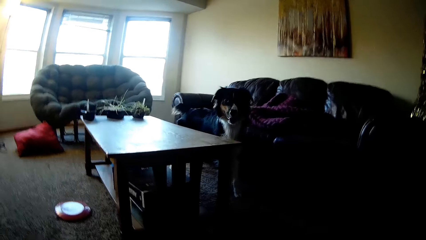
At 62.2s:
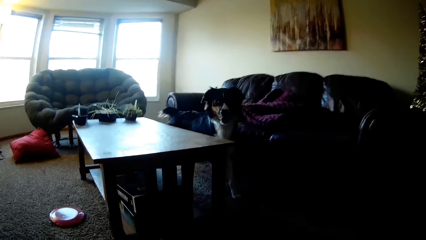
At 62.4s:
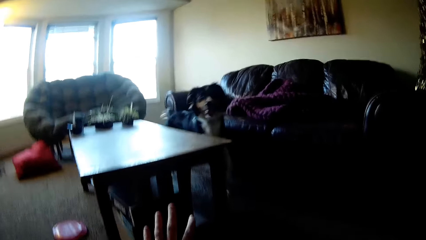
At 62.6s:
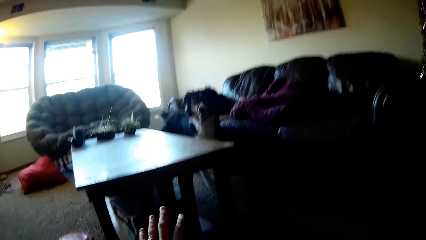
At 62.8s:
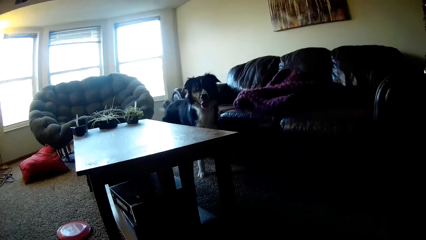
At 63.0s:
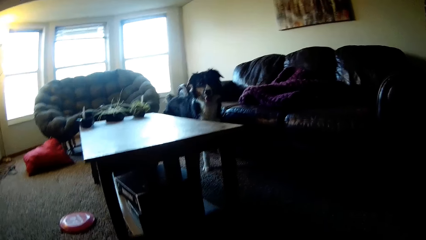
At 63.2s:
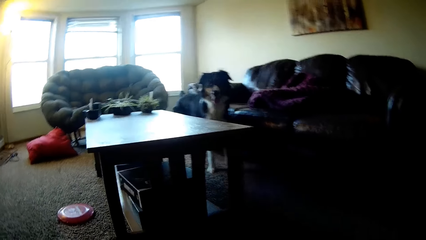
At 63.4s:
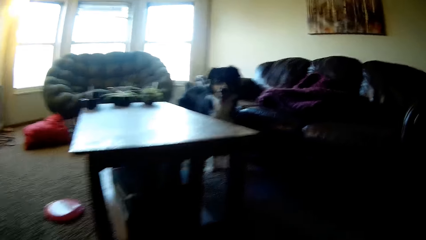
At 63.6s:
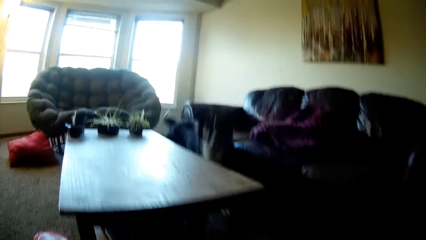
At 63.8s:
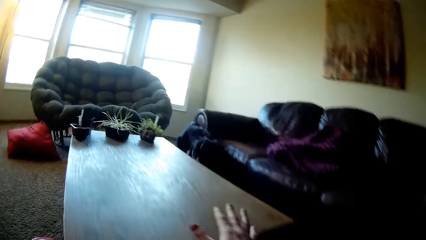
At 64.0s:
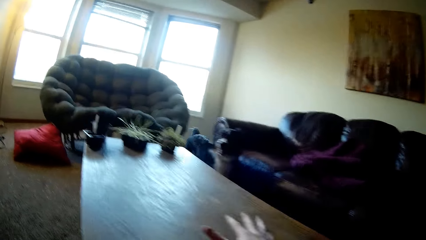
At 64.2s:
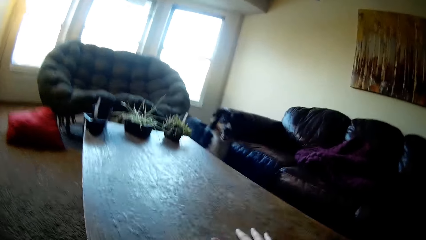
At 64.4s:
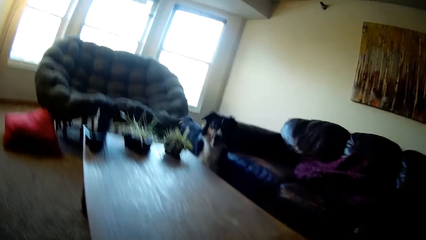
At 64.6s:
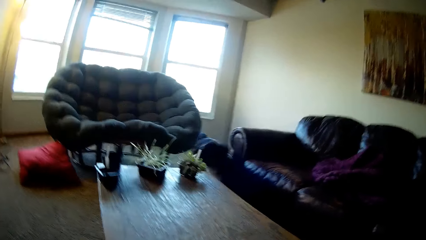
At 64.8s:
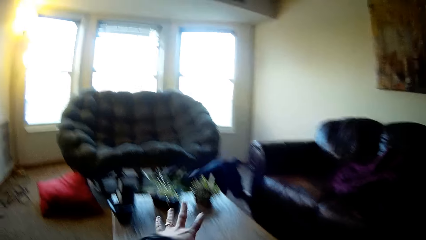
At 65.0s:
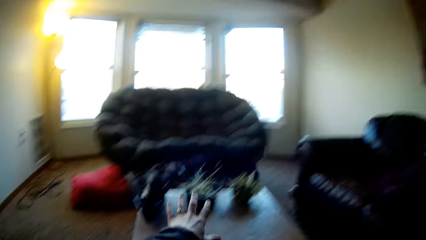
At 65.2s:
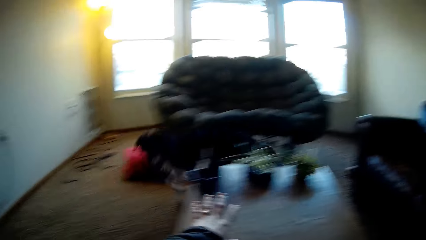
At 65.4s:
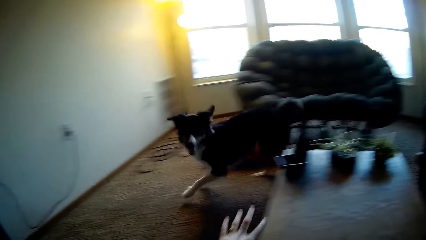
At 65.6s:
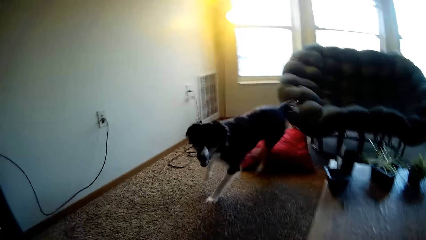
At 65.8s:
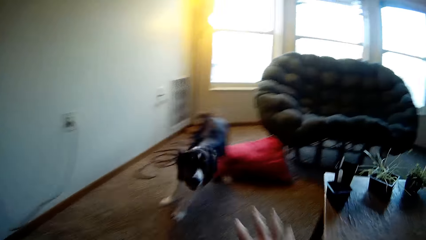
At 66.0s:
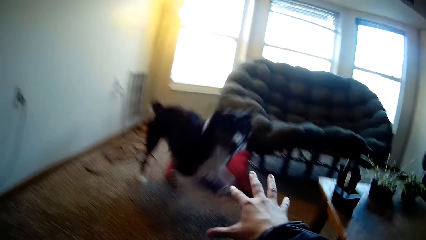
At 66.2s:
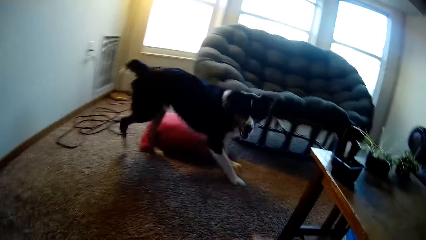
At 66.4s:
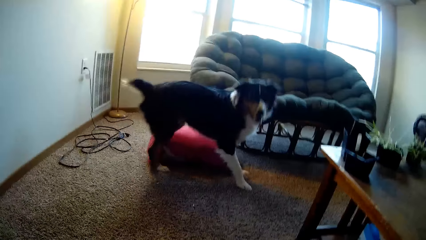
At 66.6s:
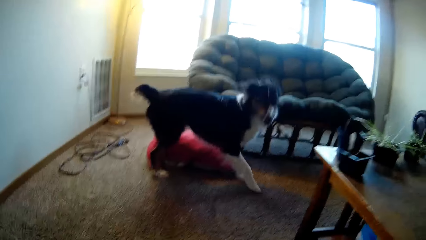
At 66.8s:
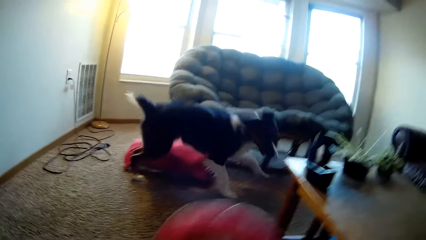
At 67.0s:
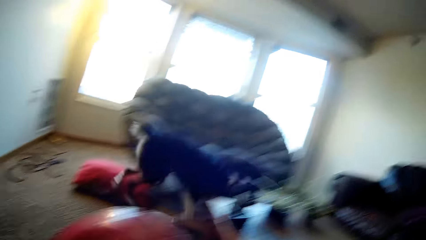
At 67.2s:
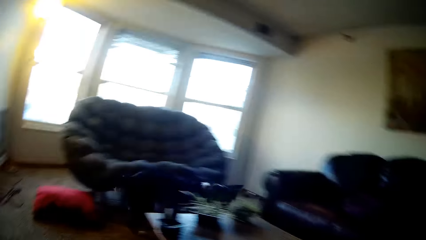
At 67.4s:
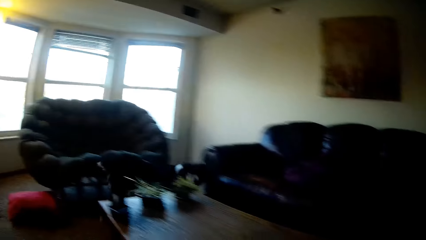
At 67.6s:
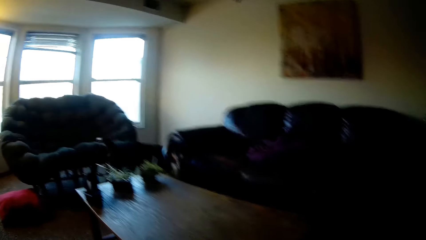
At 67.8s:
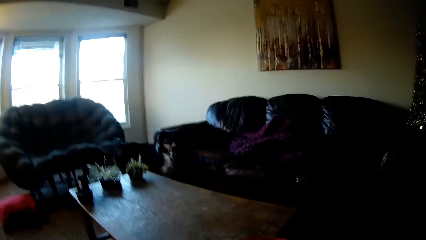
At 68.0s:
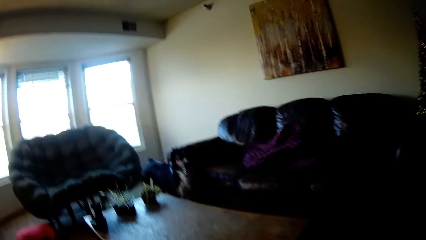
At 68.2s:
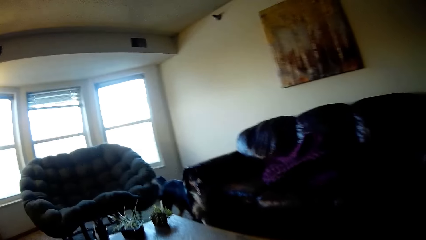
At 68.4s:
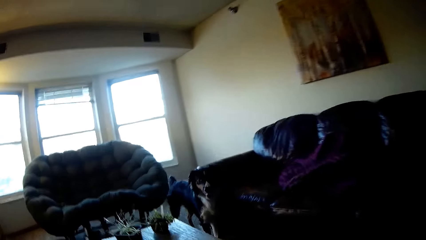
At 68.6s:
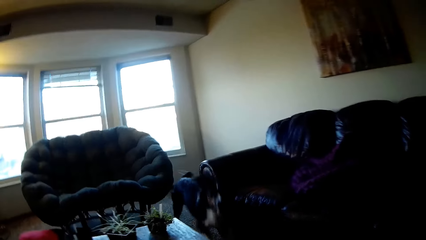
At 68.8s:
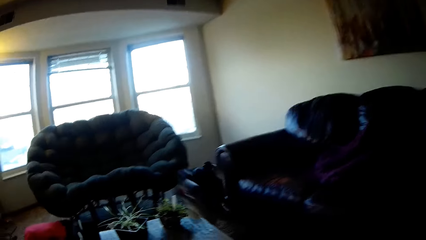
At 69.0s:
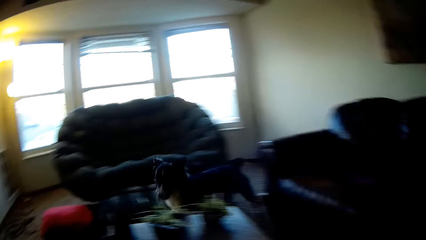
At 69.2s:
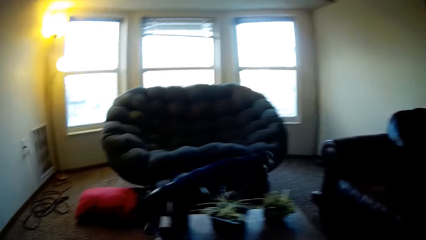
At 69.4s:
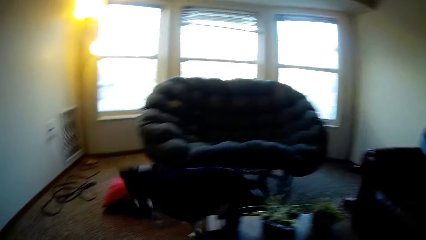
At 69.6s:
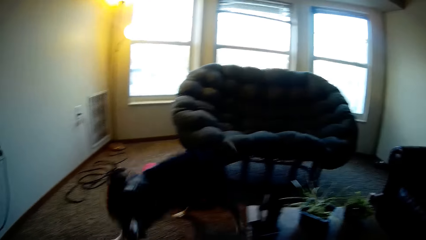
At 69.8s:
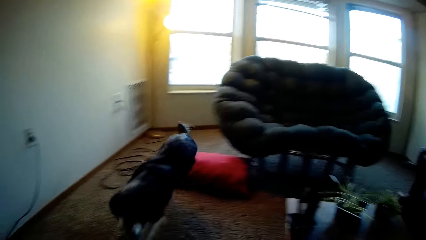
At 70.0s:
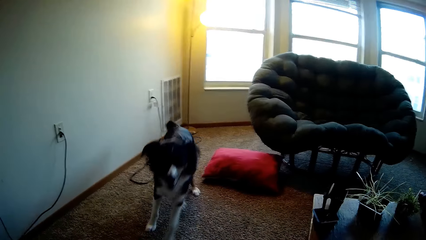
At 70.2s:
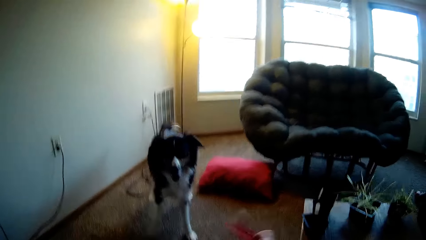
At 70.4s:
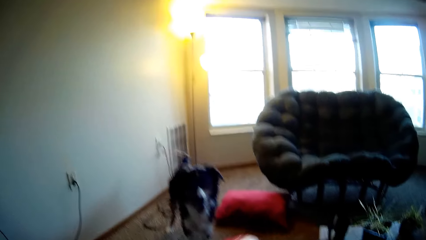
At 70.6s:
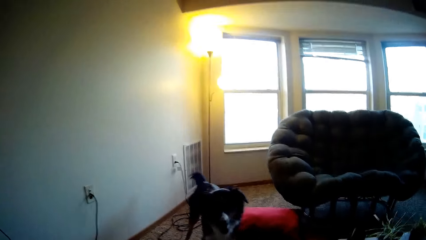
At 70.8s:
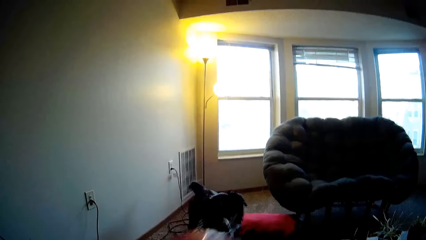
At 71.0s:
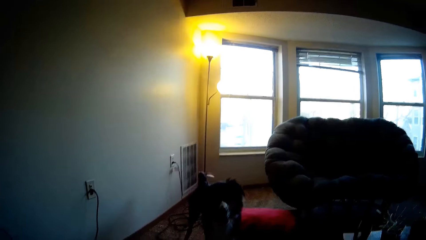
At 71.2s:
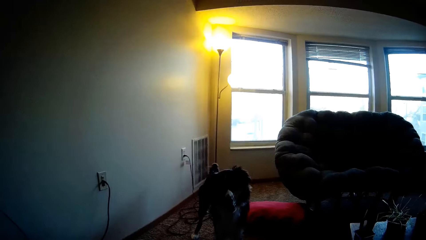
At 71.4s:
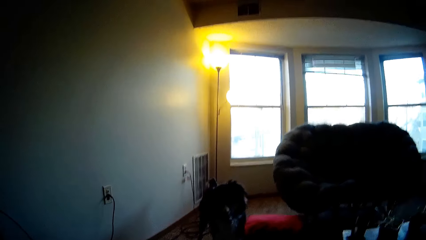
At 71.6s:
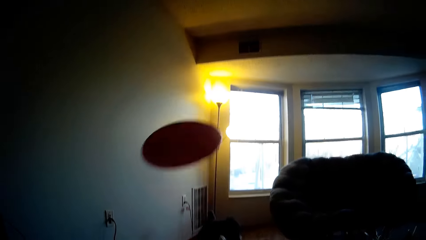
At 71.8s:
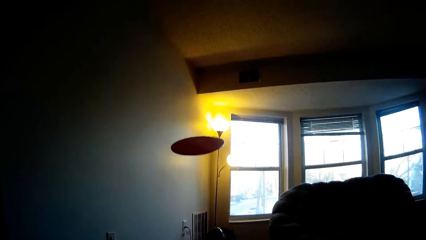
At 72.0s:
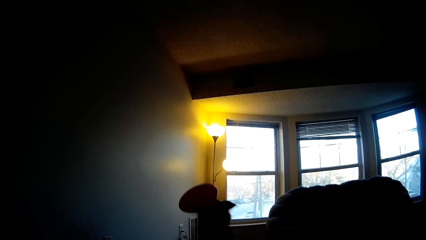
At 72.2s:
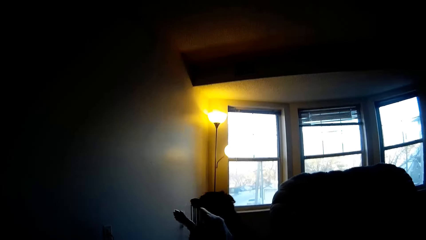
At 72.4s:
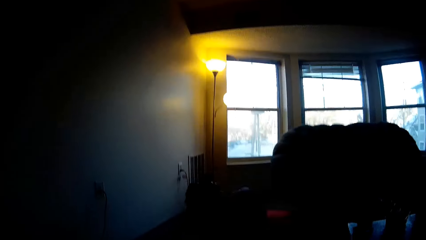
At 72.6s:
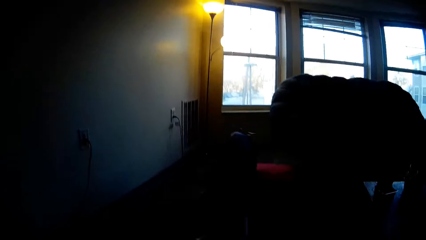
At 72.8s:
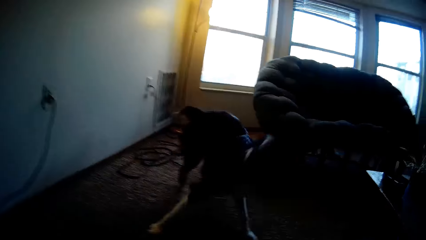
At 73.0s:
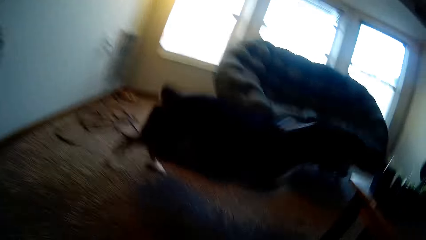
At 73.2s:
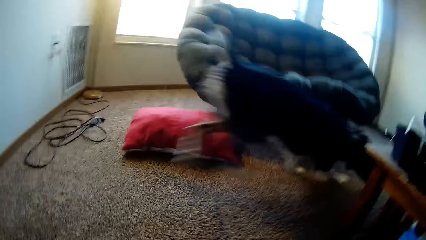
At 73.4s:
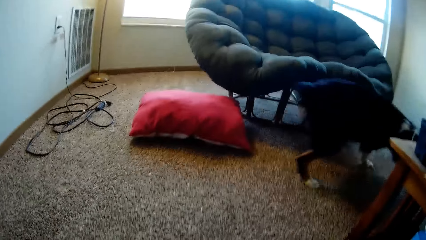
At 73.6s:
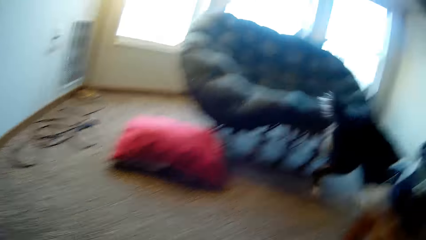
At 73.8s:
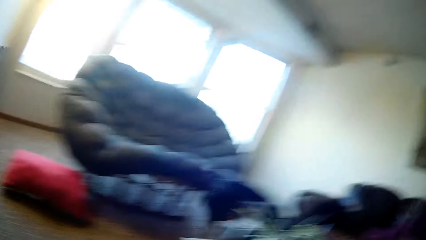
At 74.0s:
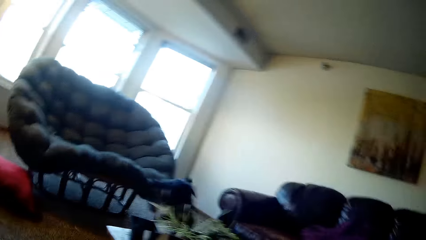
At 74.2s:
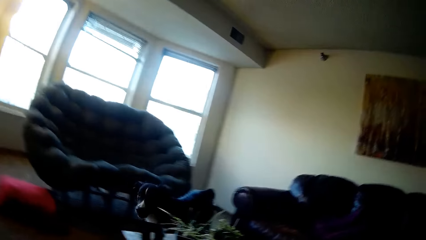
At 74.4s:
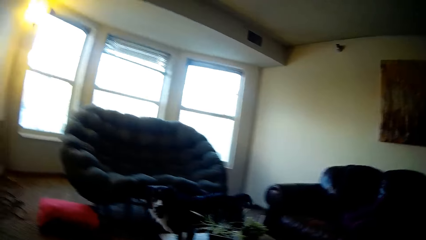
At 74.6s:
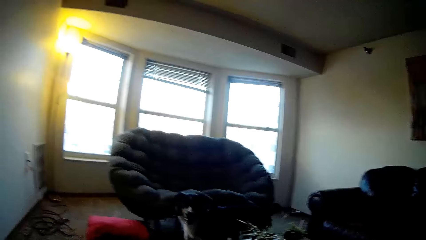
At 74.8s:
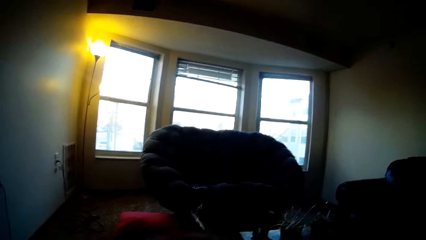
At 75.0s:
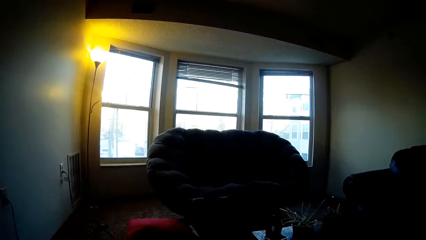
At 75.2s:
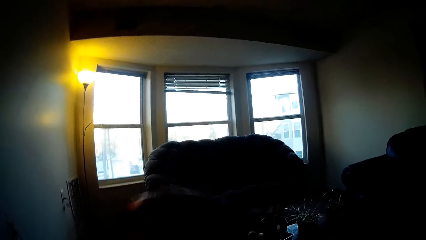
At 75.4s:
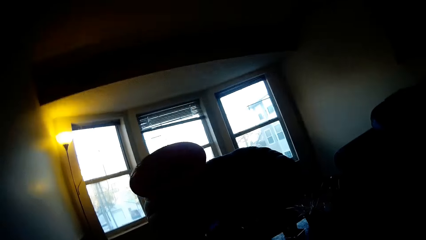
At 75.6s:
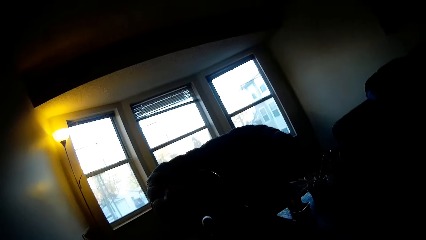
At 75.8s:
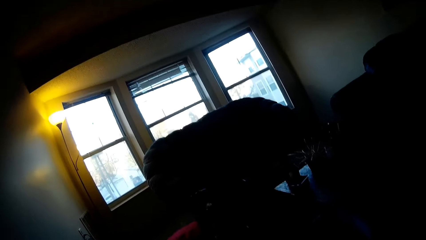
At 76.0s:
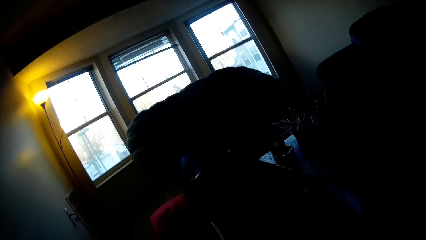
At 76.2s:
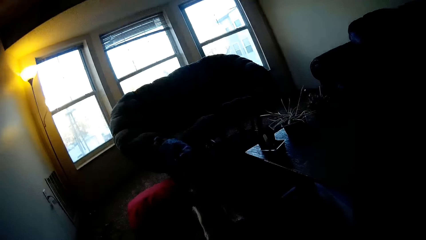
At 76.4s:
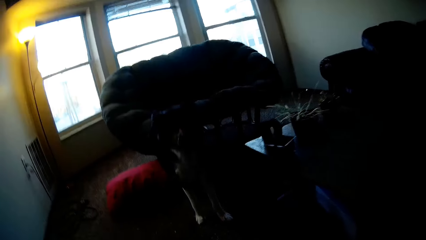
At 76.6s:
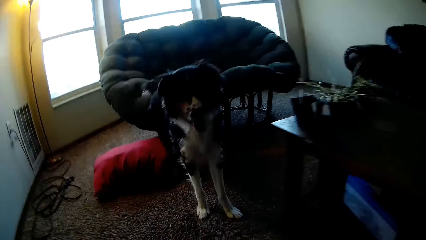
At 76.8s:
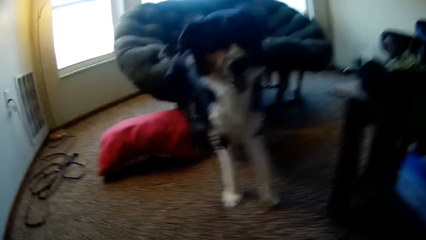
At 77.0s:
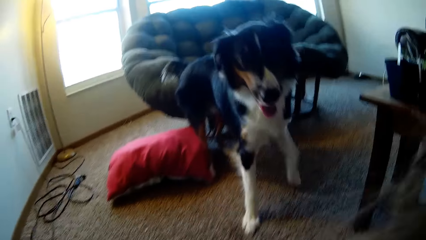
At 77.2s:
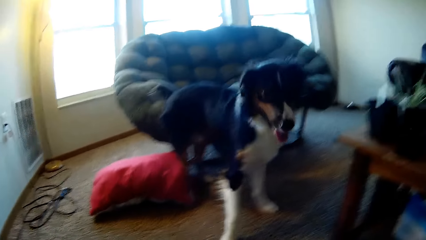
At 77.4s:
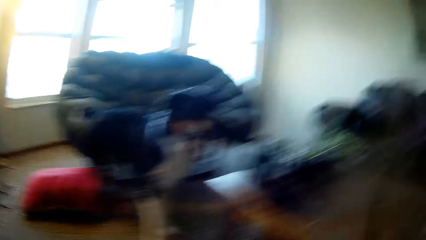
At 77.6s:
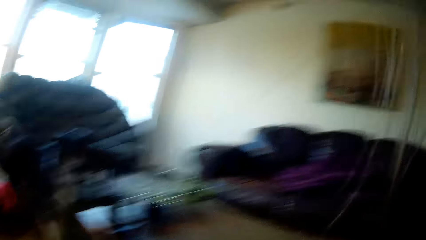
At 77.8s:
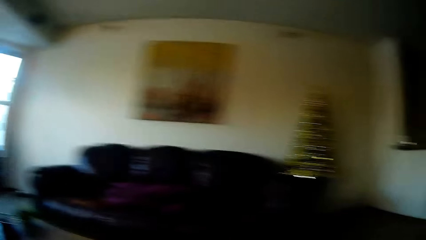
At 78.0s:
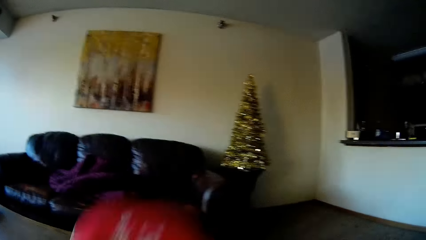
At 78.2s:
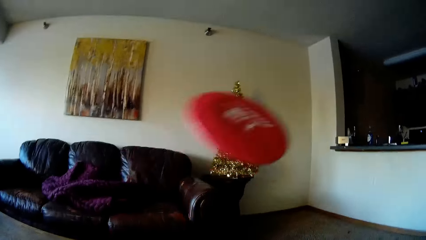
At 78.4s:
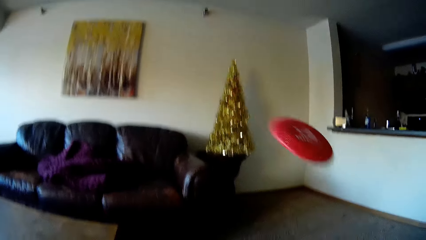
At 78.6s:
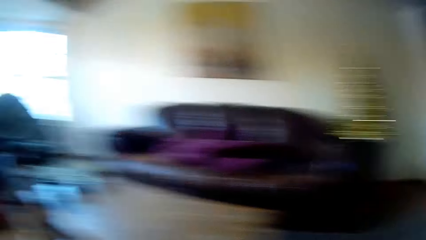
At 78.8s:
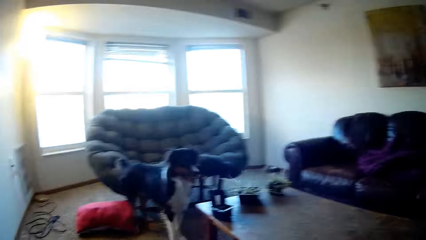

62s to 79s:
The camera wearer touches the table. They play with the dog. They throw a plate to the dog.
